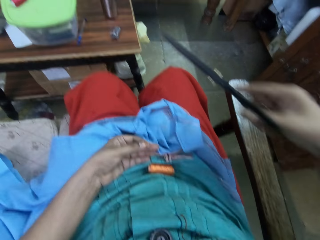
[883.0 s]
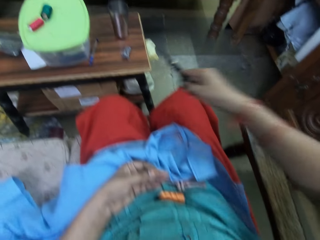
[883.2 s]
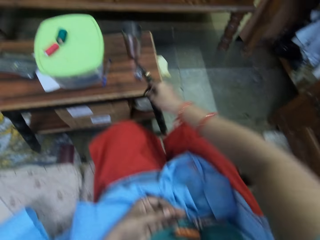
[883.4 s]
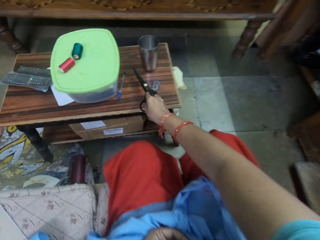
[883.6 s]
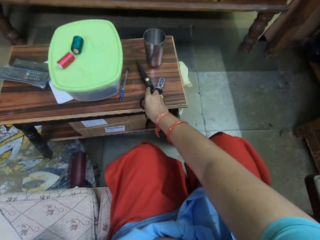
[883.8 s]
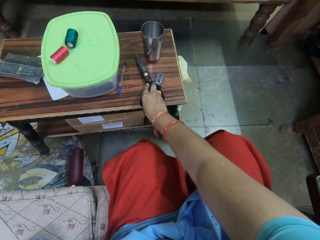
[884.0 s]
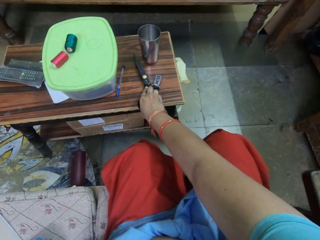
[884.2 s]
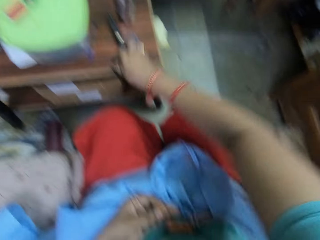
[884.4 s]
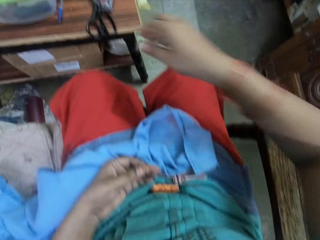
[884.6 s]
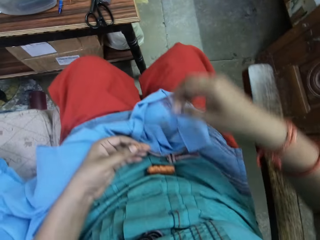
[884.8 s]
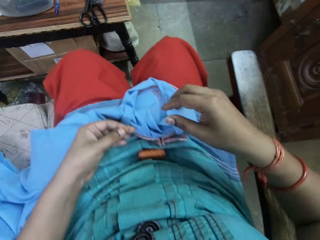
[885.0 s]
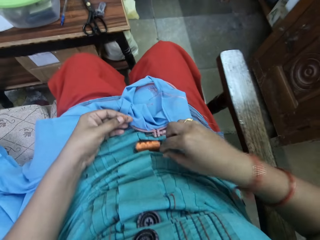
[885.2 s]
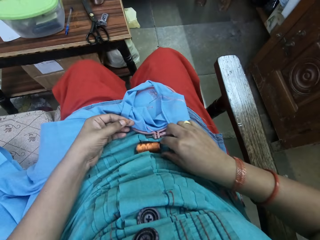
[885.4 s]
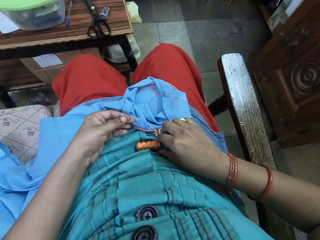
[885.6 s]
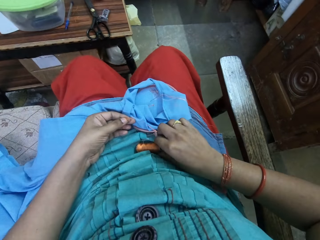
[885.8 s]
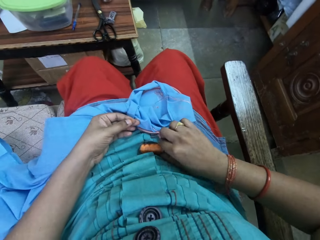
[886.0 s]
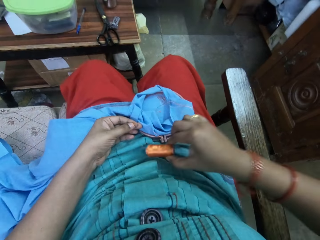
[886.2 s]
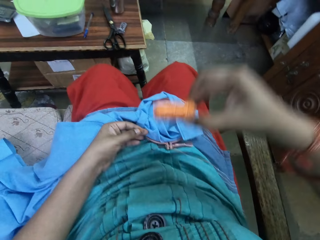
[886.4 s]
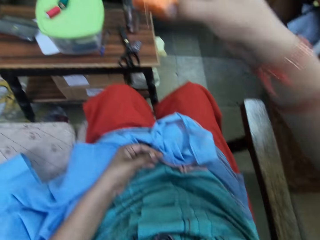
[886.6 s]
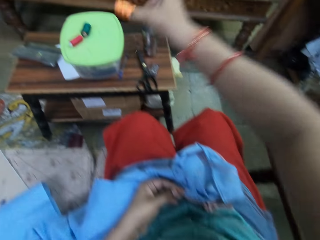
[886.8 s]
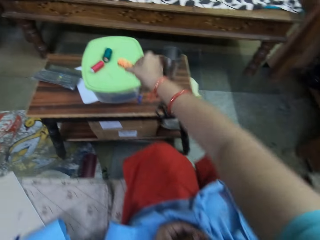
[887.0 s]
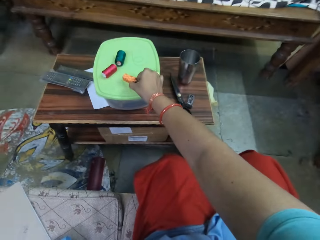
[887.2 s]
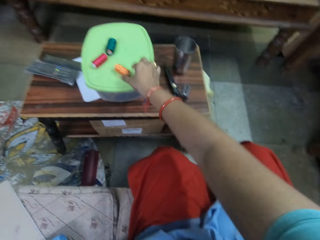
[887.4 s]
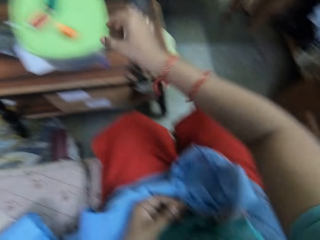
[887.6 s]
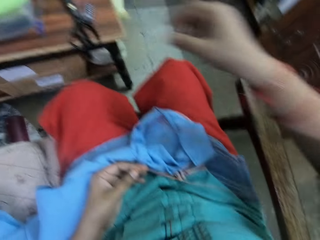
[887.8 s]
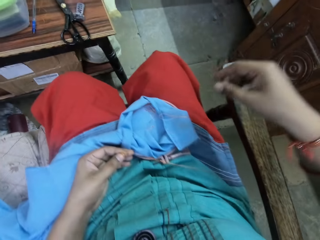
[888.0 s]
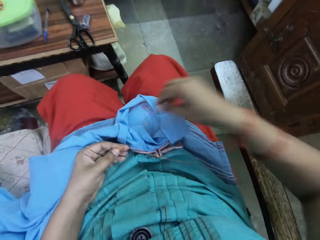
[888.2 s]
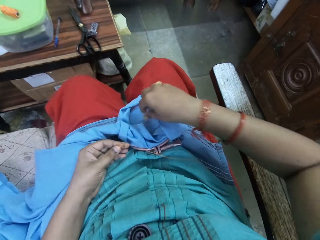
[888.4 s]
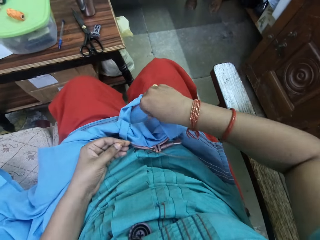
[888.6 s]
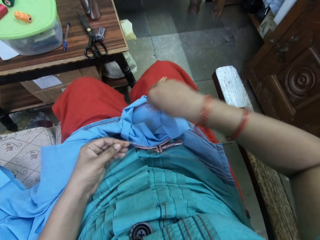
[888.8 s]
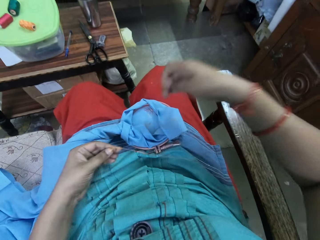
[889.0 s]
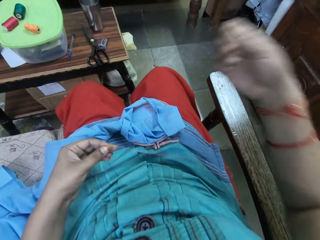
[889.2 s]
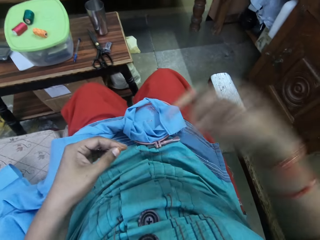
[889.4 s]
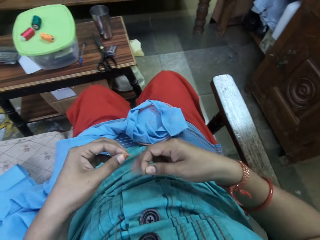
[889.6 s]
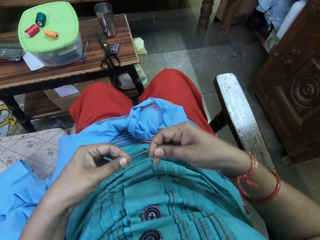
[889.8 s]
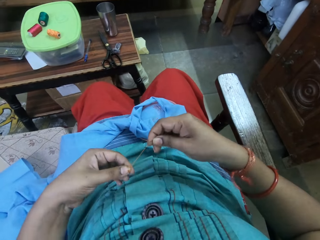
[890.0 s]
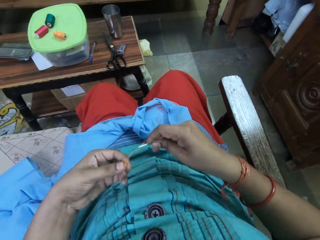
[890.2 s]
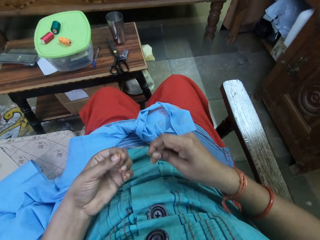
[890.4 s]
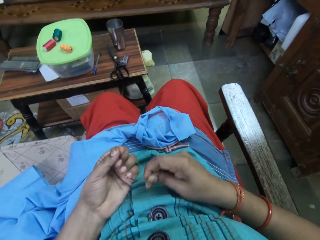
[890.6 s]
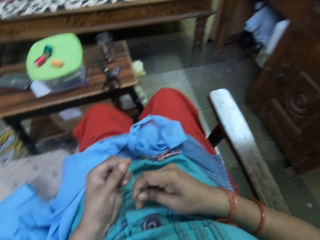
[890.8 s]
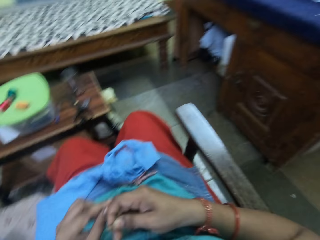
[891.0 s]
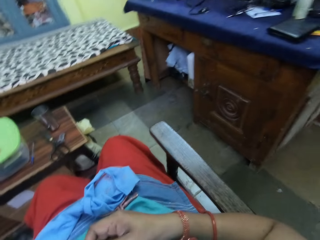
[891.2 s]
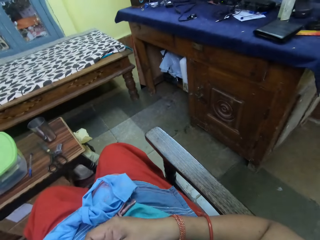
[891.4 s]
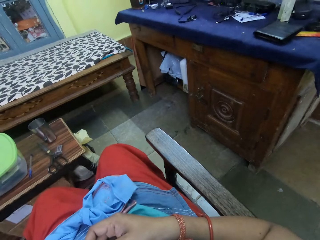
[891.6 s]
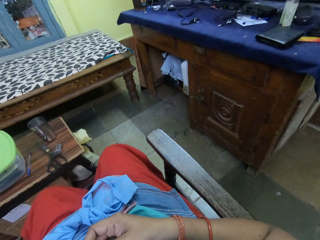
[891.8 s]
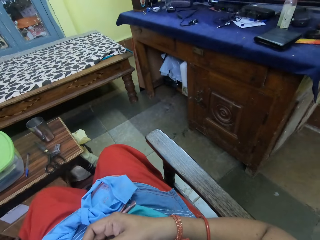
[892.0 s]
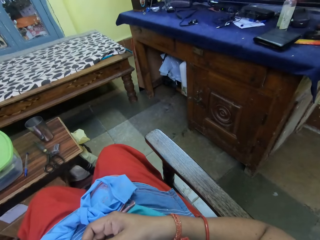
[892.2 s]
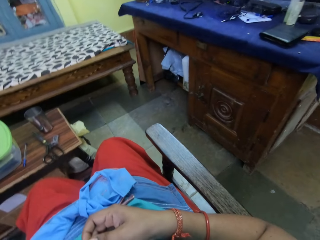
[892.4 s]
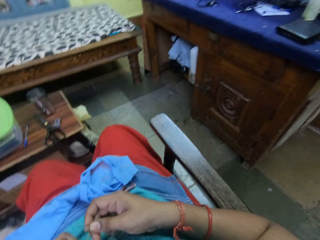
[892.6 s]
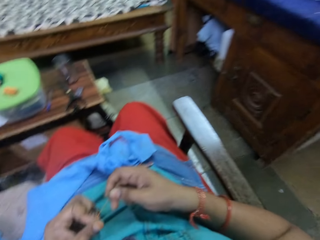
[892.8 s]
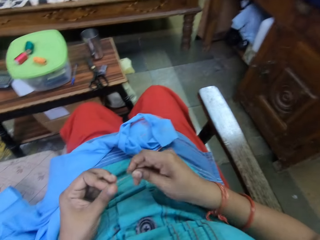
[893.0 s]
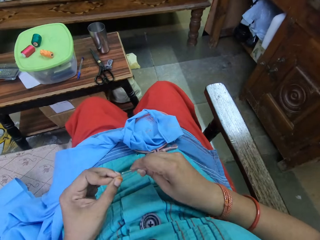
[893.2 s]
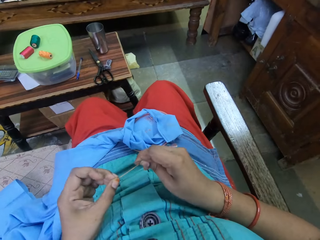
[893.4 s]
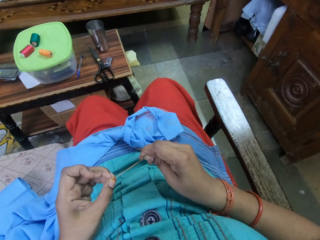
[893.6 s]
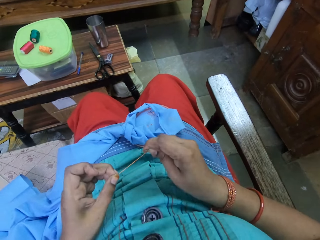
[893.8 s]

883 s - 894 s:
The camera wearer drops the pair of scissors in her right hand on the table. She picks up the yellow thread on her body with her right hand. She drops the yellow thread on the container lid with her right hand. She picks up the needle on the cloth with her right hand. She ties the knot of the thread with her left hand.

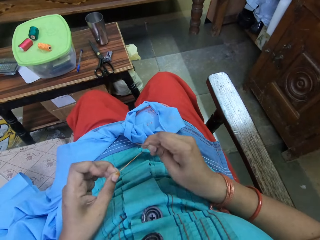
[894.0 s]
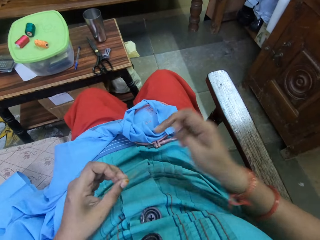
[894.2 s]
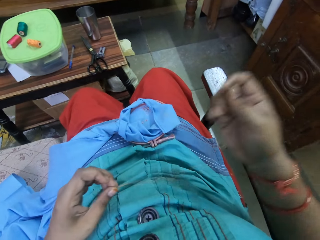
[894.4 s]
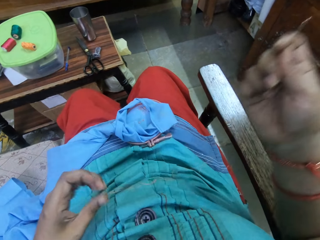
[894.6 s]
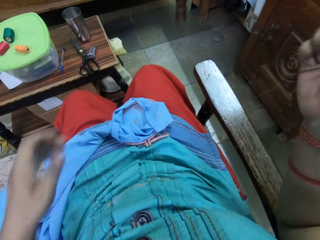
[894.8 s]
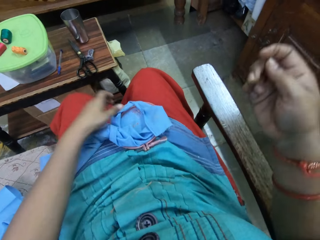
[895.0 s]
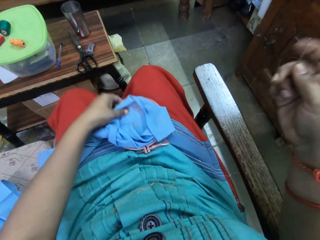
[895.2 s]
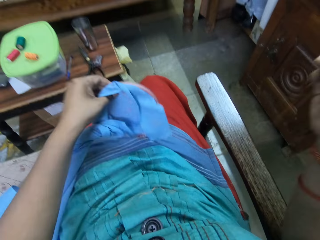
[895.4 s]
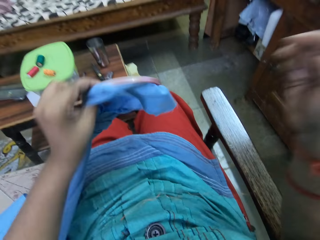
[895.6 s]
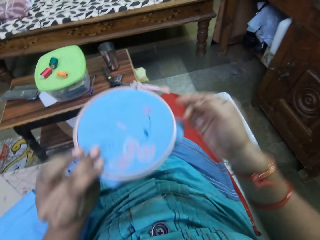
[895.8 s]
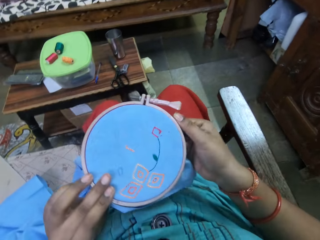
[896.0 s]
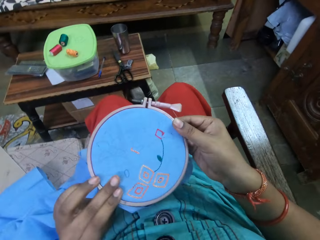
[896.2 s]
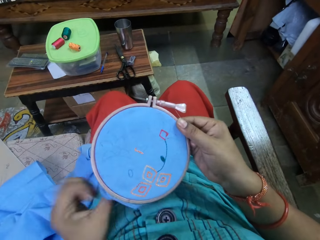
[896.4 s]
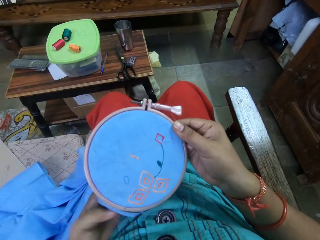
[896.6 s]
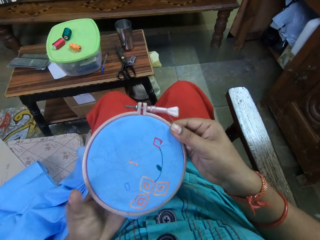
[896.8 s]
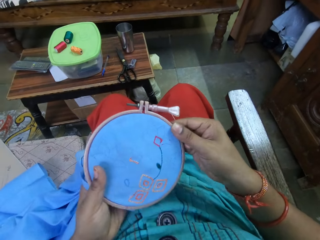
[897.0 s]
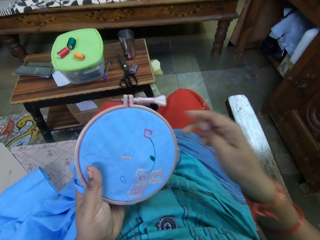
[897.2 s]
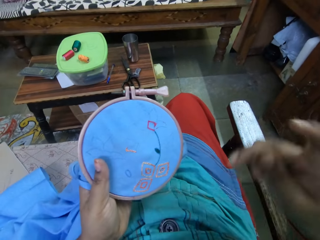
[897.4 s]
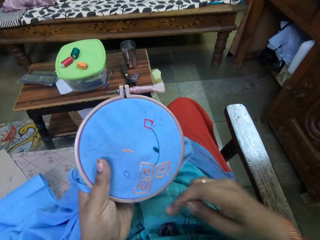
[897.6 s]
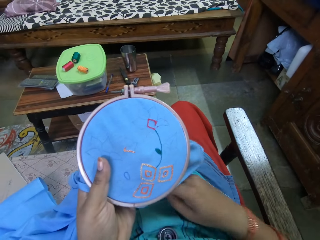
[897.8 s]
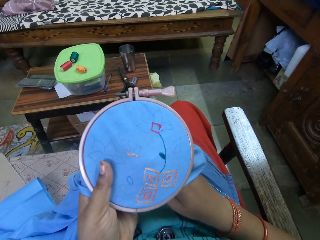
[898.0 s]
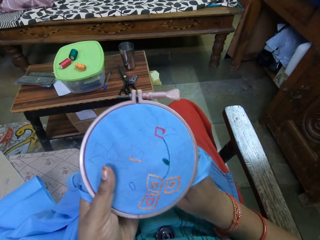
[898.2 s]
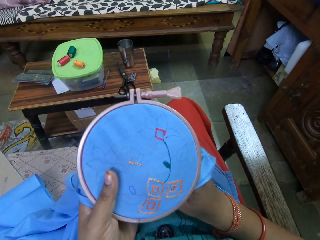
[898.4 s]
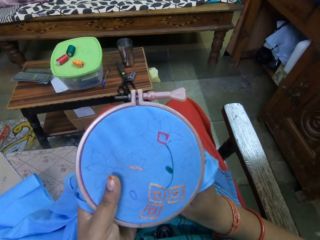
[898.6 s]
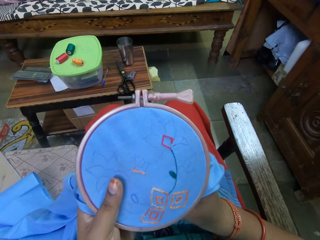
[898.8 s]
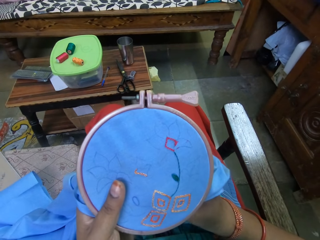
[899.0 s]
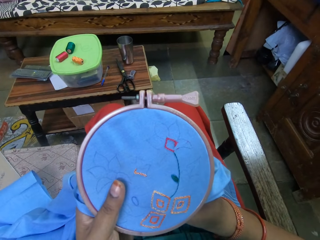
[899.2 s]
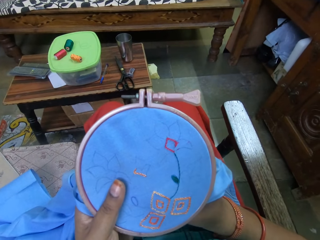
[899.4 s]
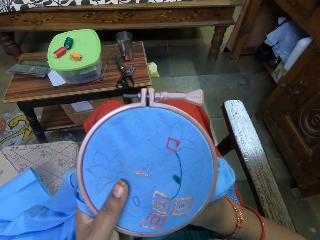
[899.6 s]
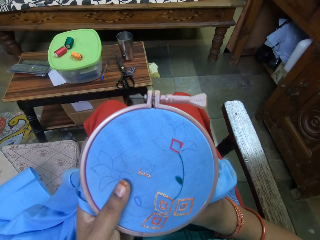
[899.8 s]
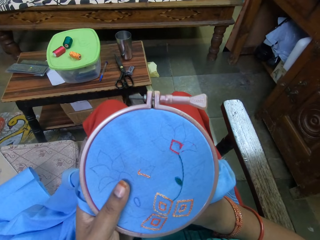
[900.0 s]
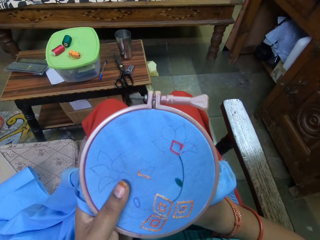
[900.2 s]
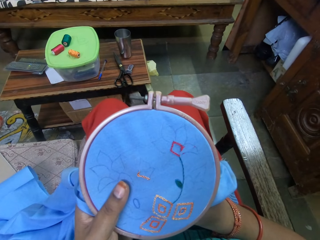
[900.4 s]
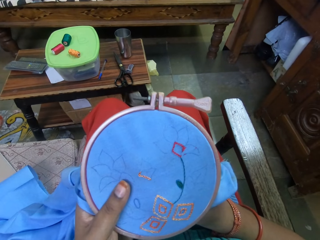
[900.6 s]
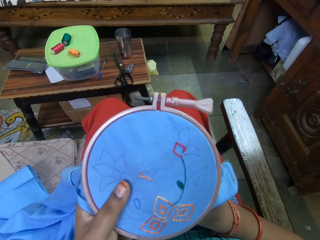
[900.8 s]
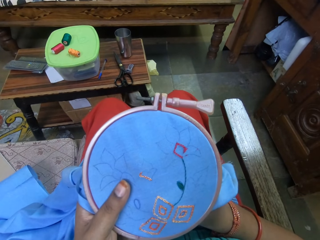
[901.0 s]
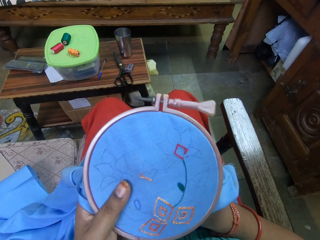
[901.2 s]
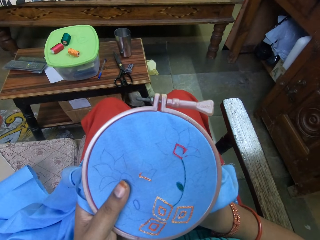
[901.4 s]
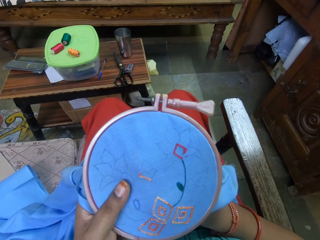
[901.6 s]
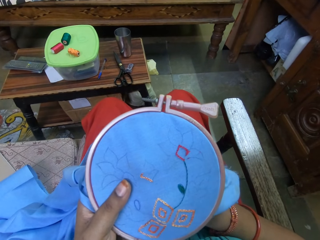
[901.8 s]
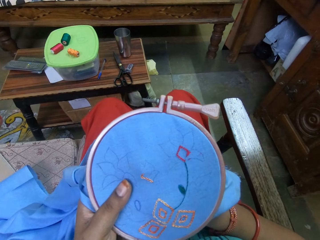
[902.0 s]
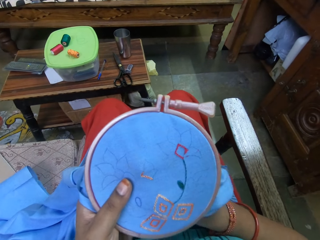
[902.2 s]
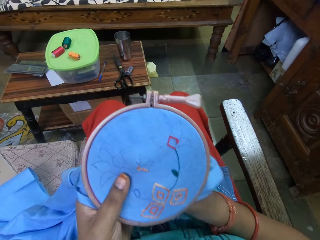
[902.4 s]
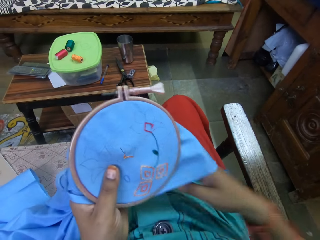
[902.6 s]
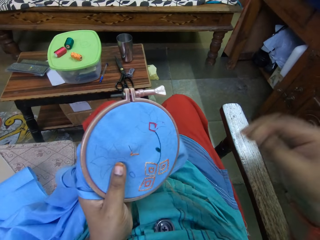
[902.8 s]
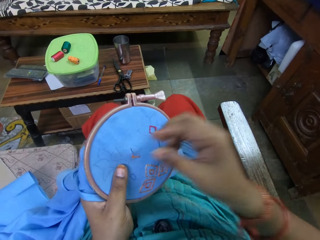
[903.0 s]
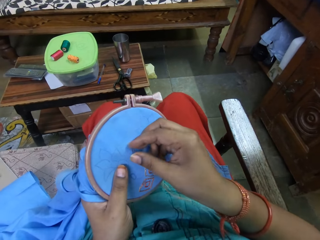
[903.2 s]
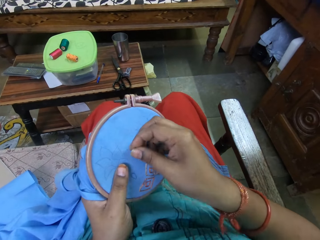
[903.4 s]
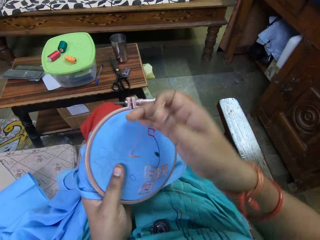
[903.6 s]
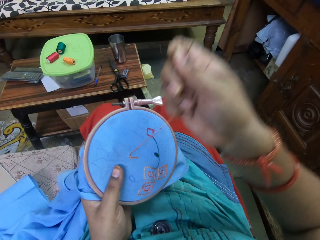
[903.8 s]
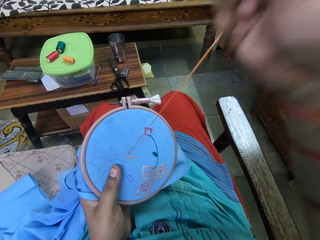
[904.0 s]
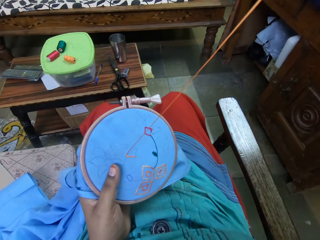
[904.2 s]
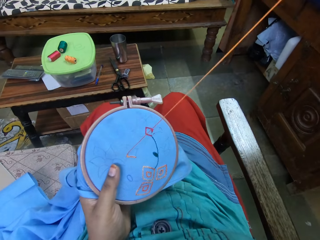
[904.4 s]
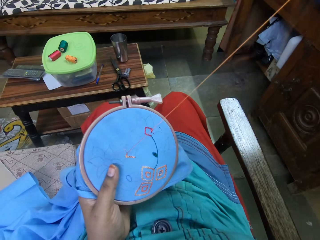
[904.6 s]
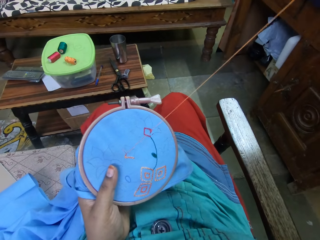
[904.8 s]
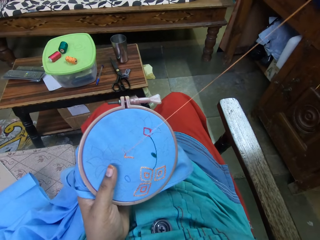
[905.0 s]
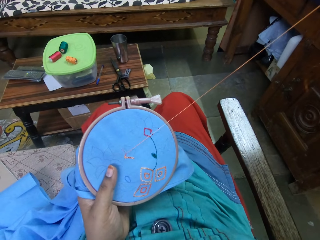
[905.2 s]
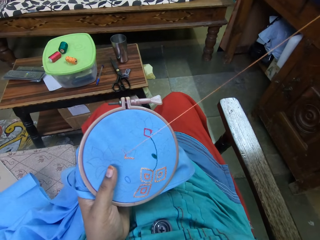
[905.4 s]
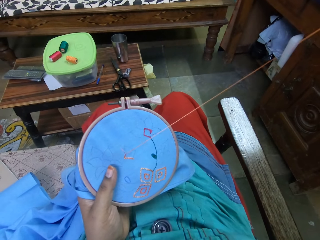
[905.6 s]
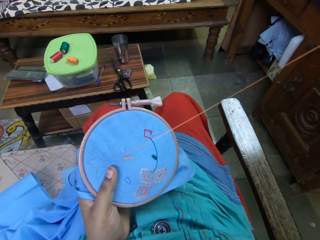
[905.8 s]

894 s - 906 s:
The camera wearer picks up the cloth in the embroidery hoop from her lap with her left hand. She turns the cloth. She adjusts the embroidery hoop with both hands. She does embroidery on the cloth in the embroidery hoop in her left hand with a needle with thread in her right hand.
